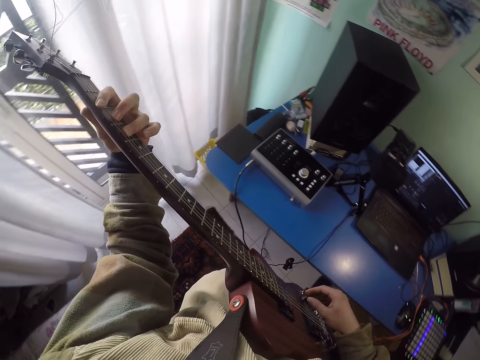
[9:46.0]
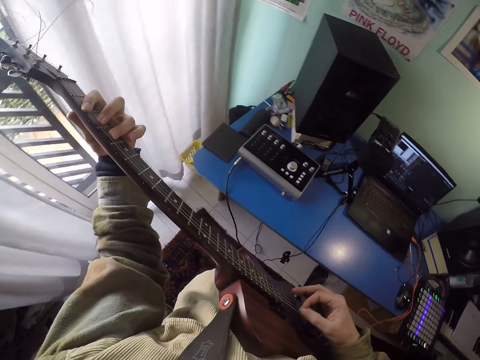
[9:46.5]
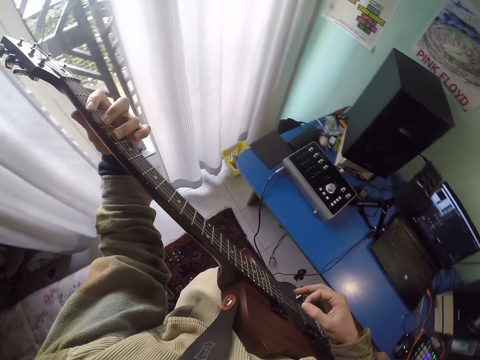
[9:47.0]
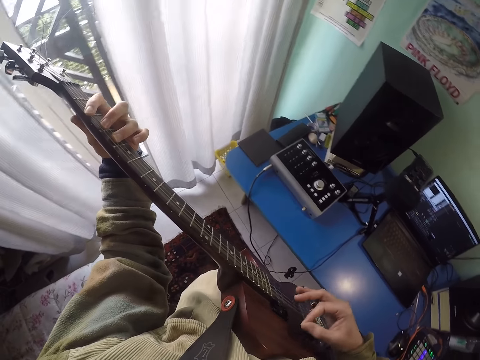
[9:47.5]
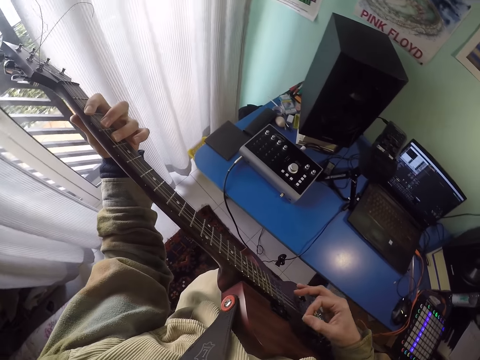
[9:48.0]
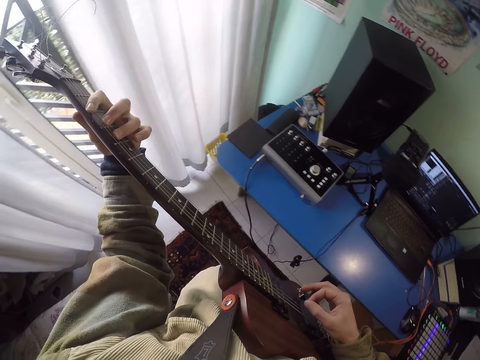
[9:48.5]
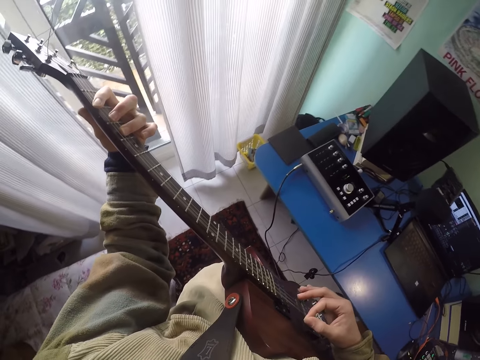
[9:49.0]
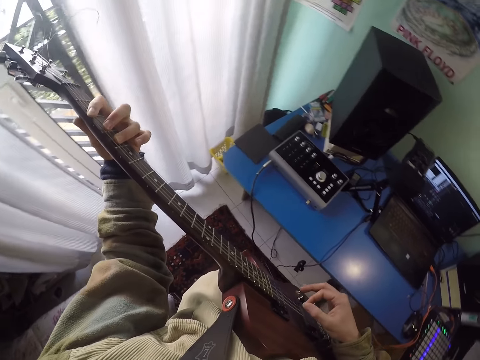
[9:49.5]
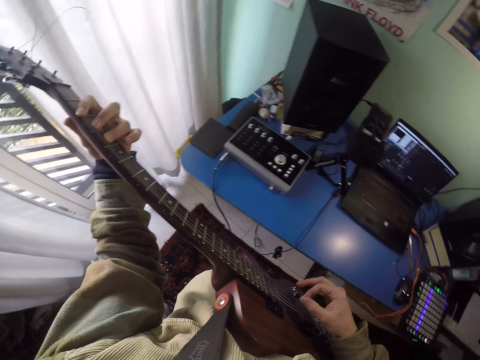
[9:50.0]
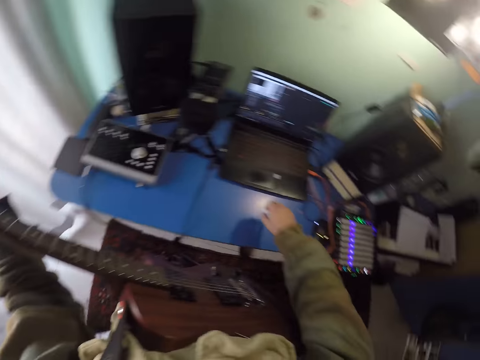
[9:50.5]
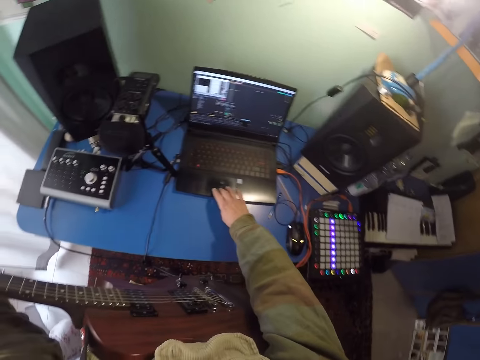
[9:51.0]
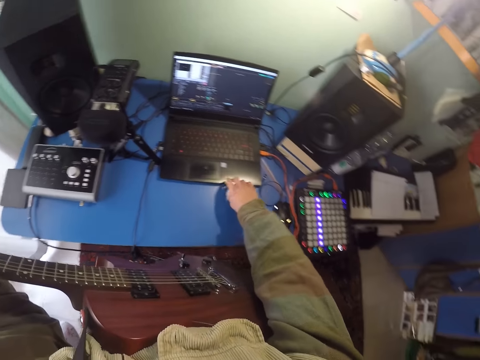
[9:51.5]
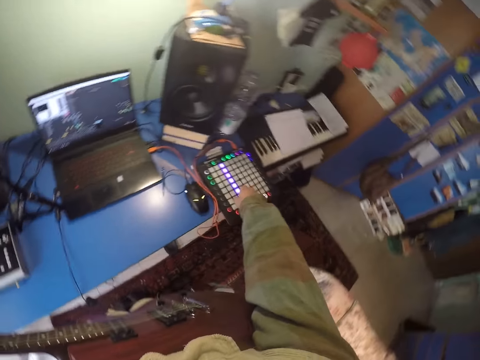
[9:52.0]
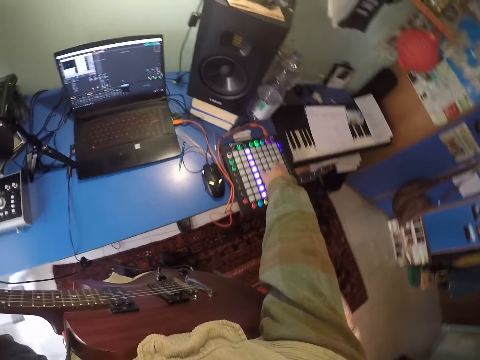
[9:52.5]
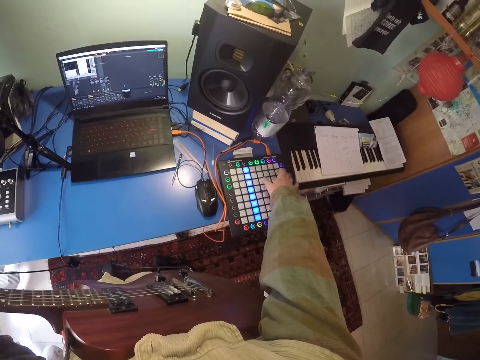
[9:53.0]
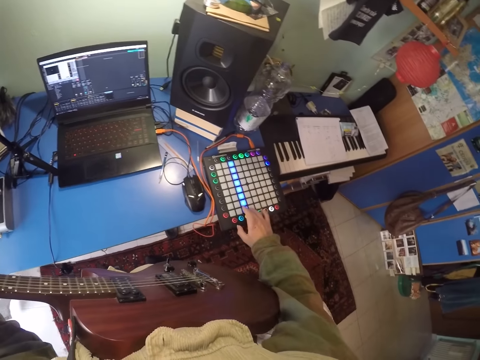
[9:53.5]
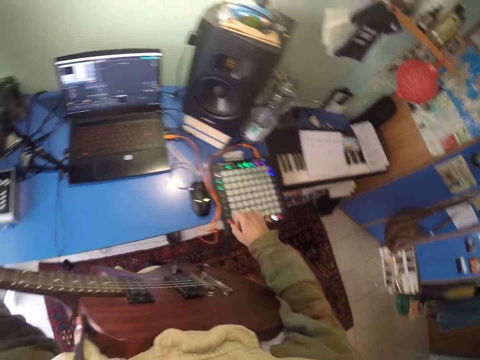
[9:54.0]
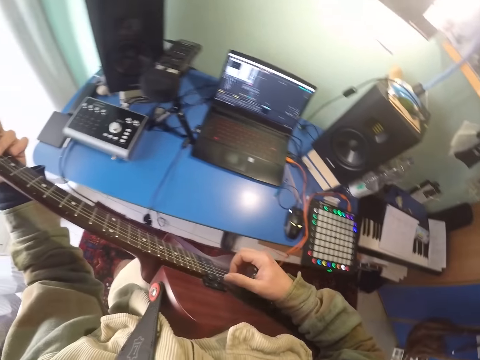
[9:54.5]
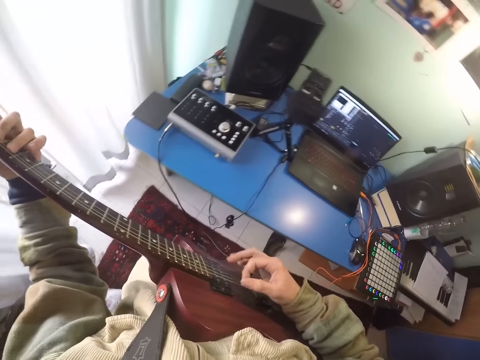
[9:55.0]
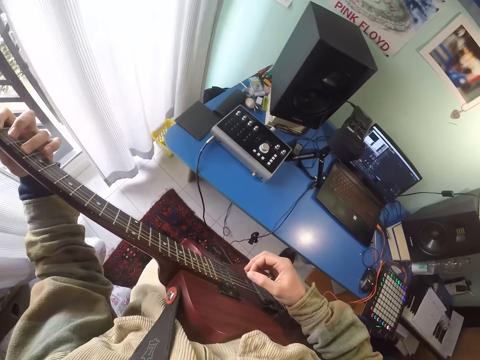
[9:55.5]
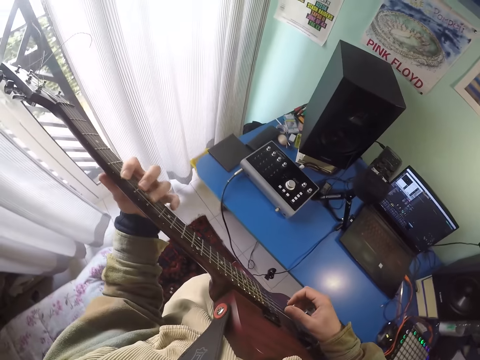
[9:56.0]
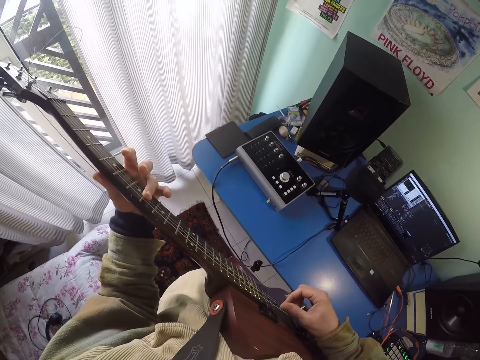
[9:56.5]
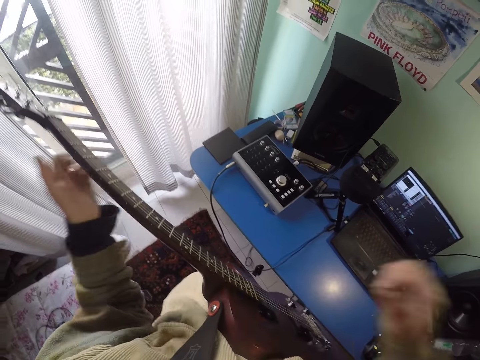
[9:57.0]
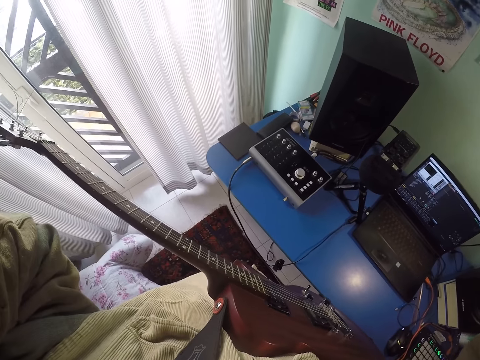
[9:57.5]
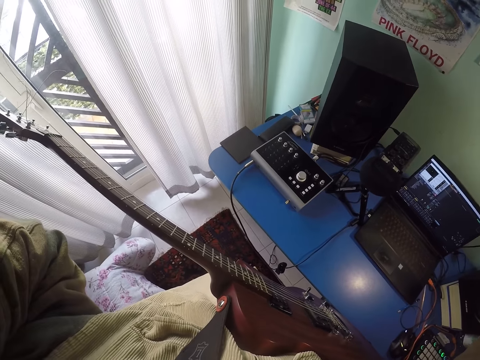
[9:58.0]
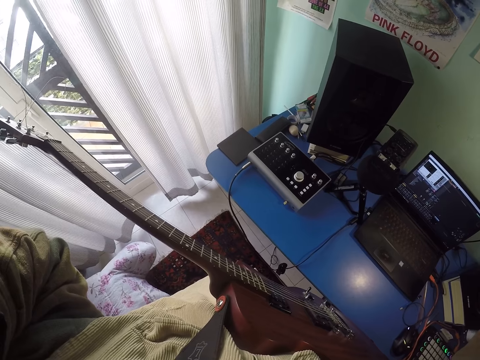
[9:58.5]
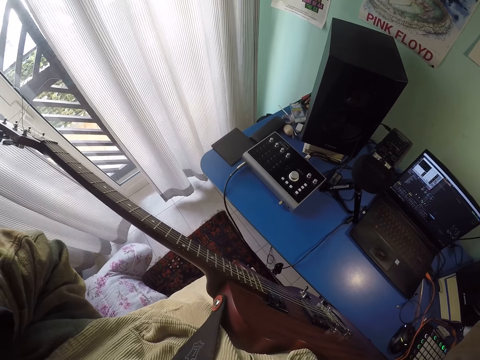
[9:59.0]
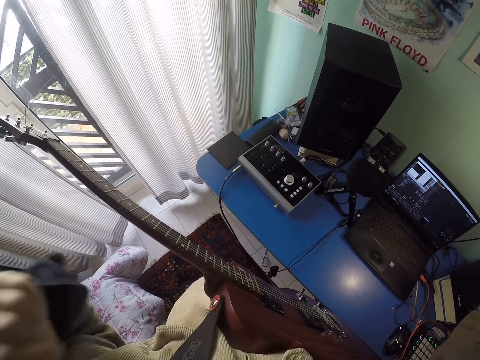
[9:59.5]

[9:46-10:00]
The camera wearer operates a laptop. They scroll the laptop. They operate the instrumental digital controller. They adjust the music player. They play the guitar. They adjust the camera.
